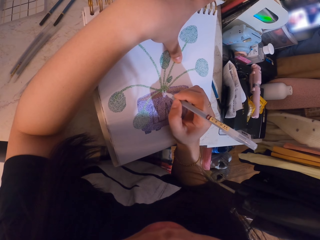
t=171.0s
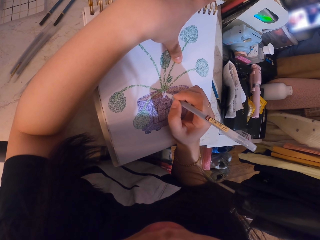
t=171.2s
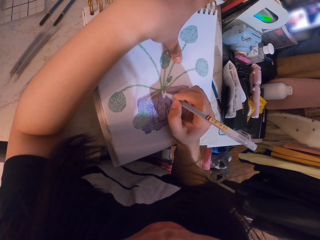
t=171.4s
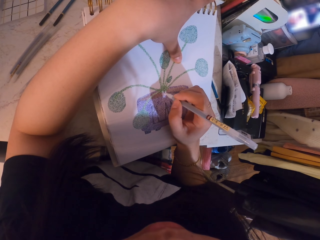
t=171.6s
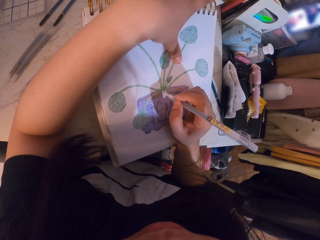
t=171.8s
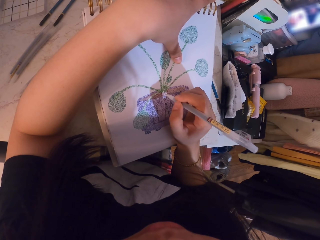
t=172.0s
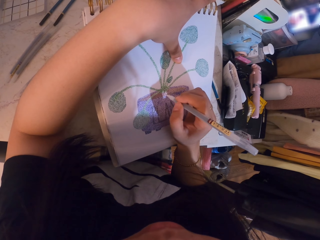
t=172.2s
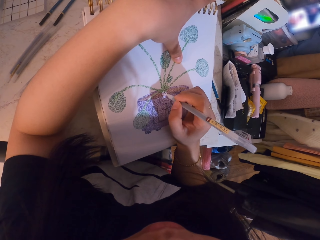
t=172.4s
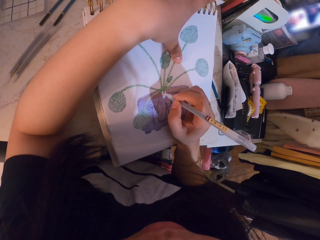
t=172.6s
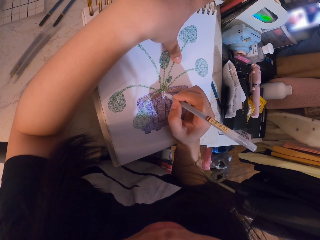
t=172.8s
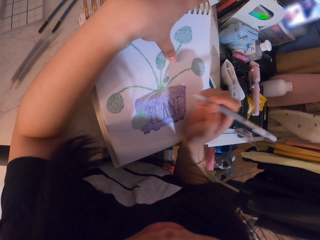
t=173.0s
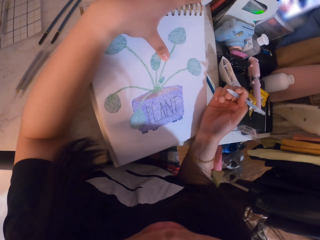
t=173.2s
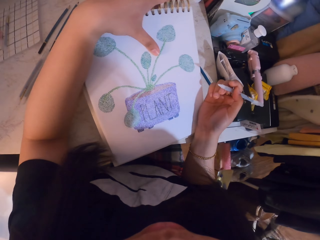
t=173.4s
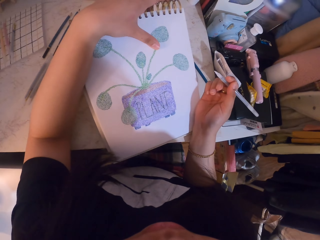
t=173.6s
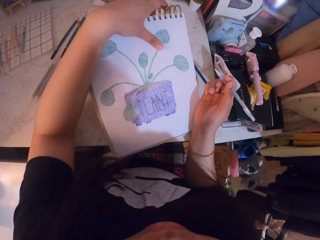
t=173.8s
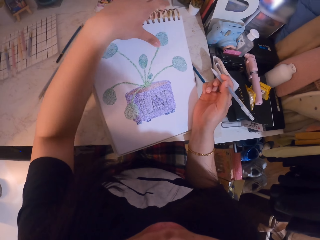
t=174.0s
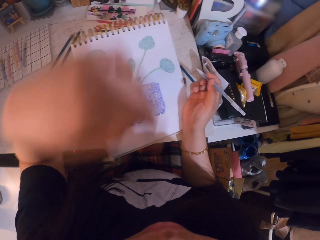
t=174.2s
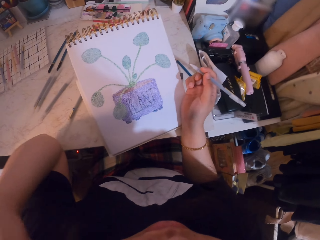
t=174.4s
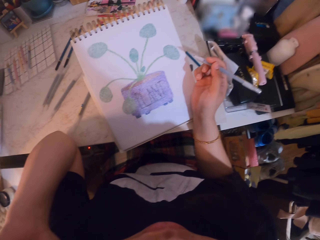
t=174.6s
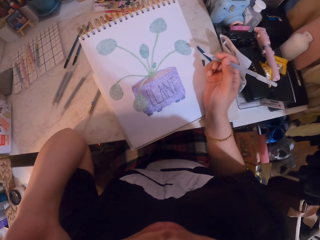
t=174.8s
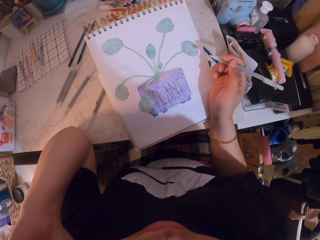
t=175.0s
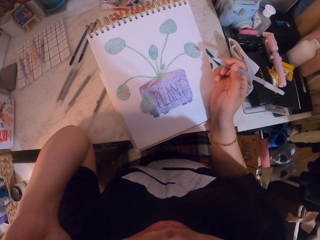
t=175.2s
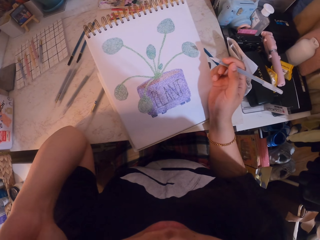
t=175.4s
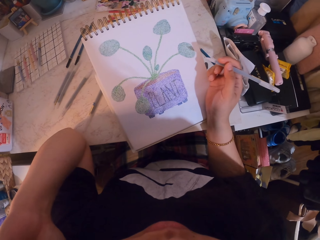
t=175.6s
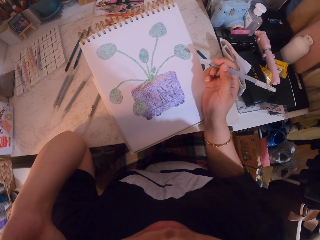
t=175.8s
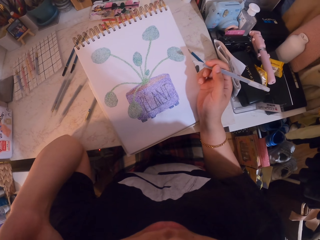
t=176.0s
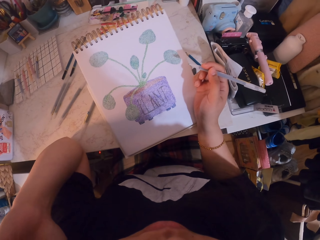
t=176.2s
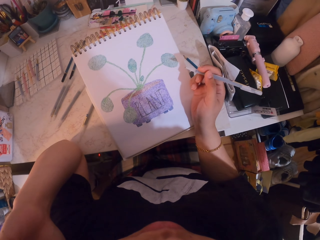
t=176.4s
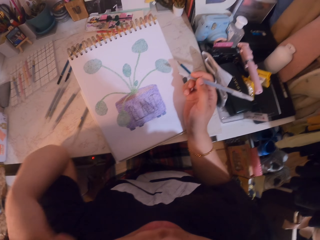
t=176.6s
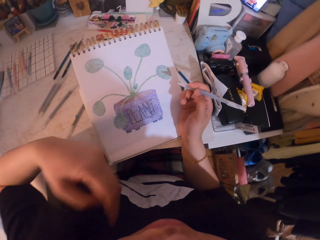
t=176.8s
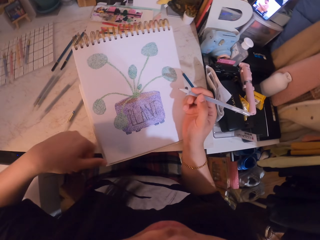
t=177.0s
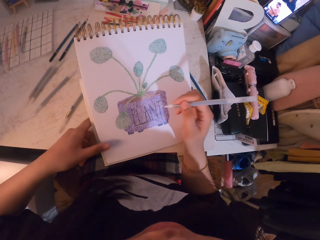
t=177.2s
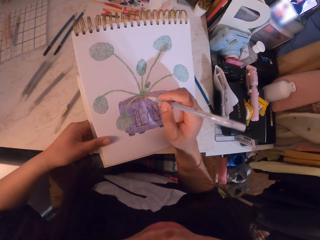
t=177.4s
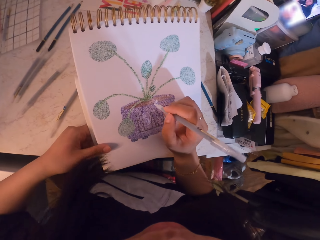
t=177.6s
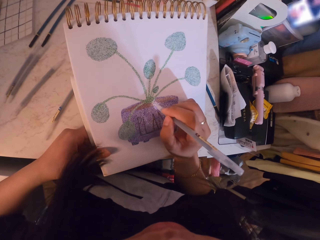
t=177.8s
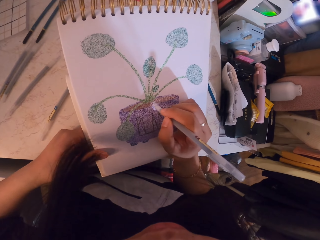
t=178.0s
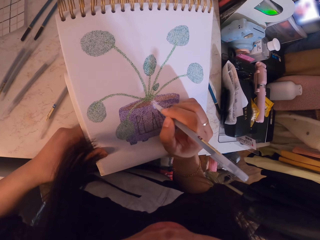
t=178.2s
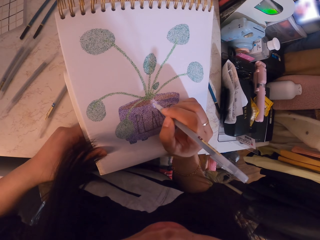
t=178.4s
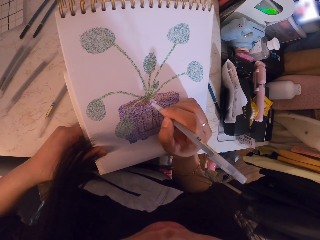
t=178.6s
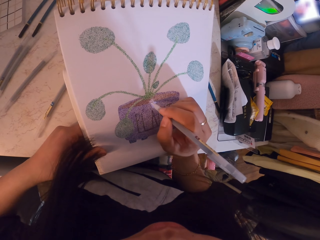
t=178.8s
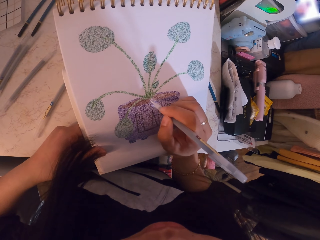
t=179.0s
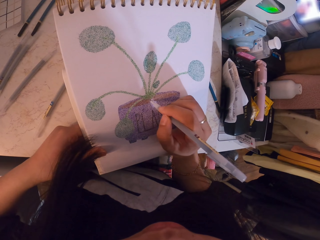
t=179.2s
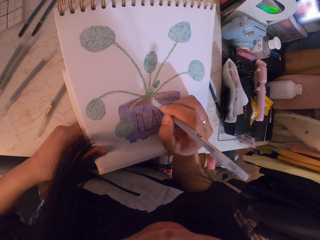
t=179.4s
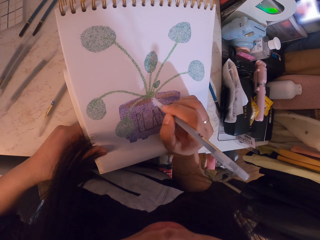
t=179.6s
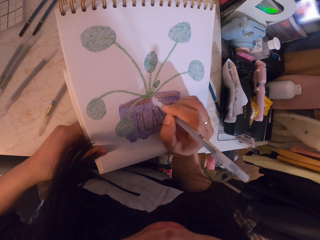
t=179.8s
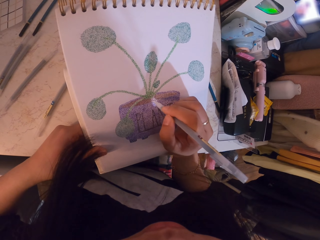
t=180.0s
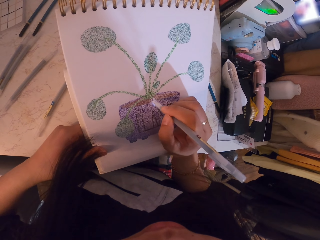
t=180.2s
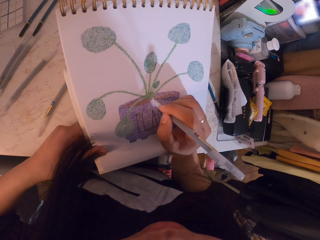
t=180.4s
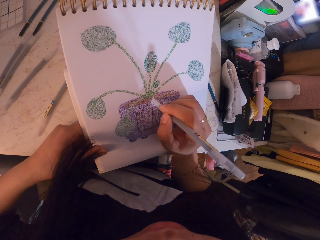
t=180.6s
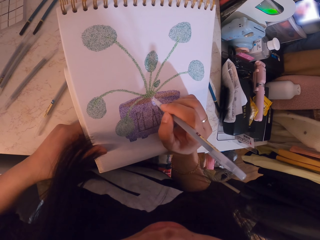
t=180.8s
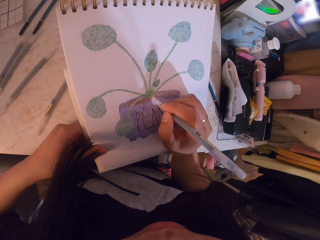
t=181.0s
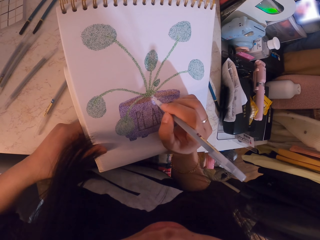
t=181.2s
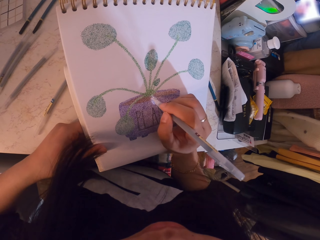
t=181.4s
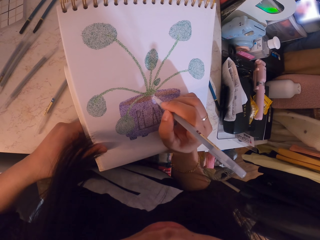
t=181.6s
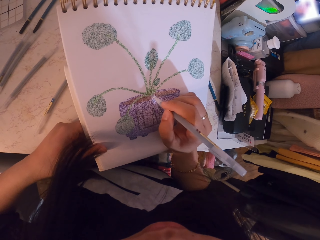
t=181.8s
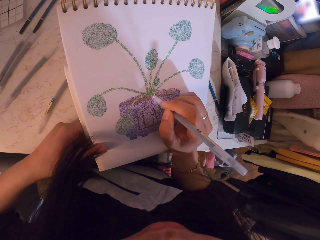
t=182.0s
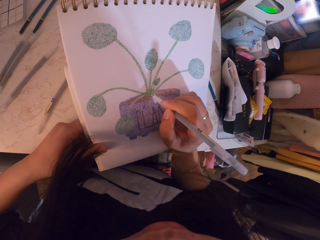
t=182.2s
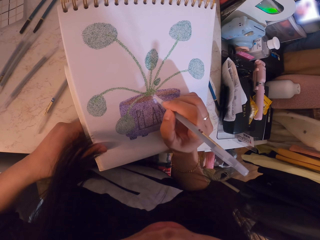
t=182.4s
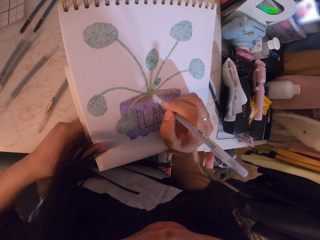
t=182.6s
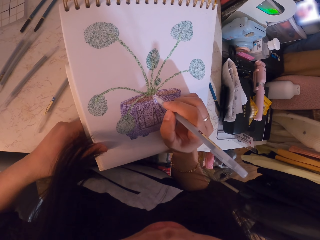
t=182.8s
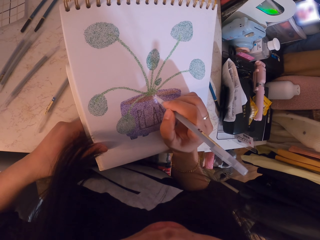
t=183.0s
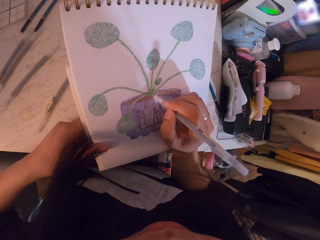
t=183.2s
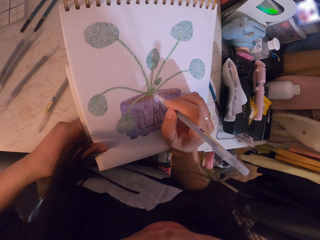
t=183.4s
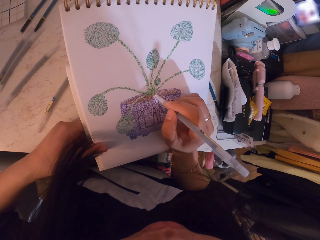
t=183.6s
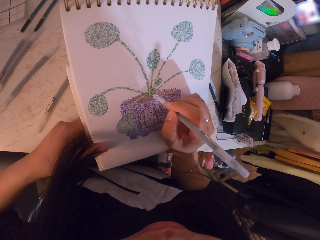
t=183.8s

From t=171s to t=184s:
The camera wearer stares at the sketch. They touch part of the body. They wipe the face. They paint the sketch with the pen.

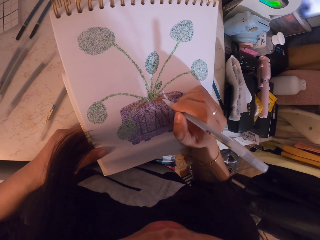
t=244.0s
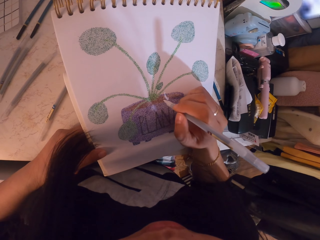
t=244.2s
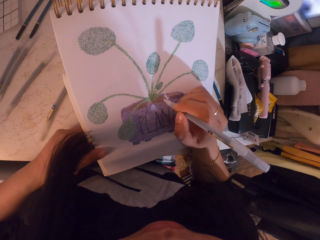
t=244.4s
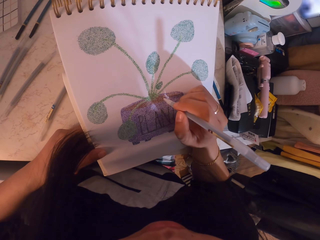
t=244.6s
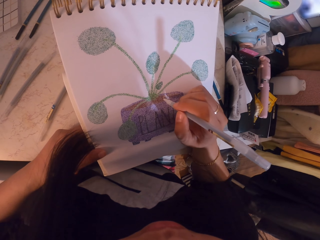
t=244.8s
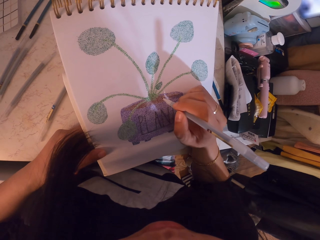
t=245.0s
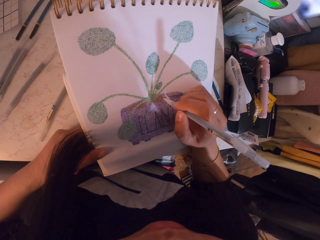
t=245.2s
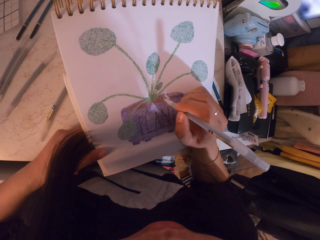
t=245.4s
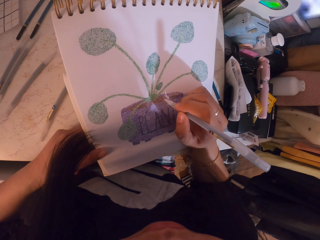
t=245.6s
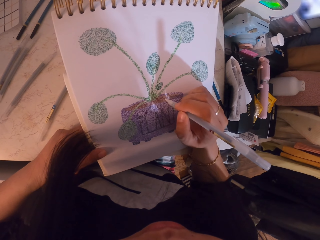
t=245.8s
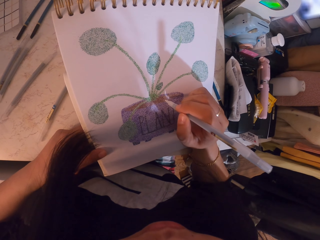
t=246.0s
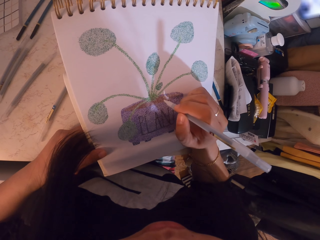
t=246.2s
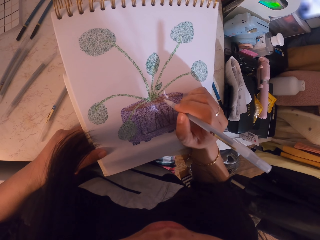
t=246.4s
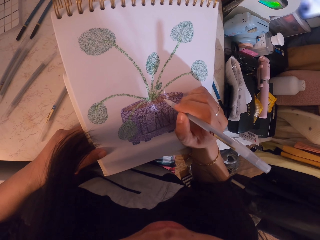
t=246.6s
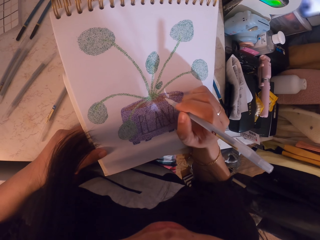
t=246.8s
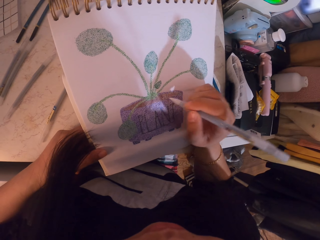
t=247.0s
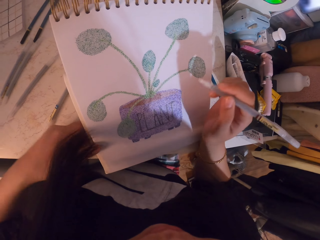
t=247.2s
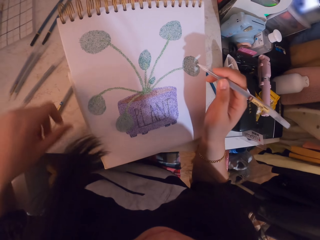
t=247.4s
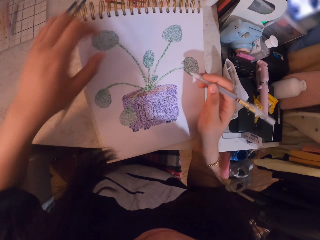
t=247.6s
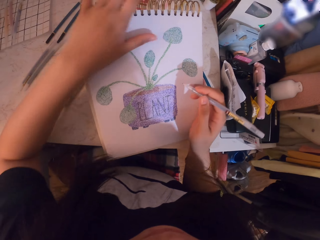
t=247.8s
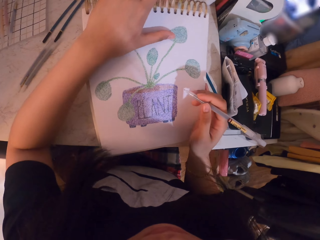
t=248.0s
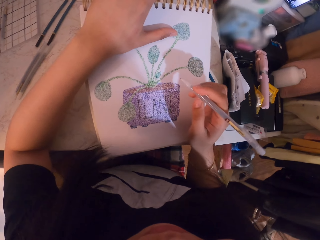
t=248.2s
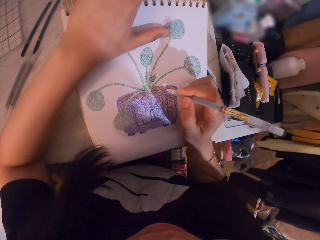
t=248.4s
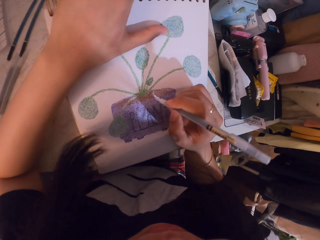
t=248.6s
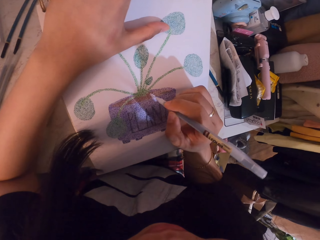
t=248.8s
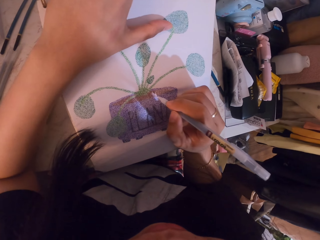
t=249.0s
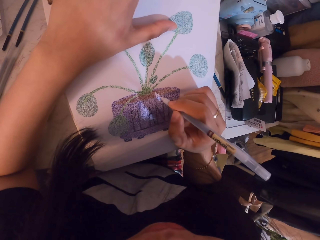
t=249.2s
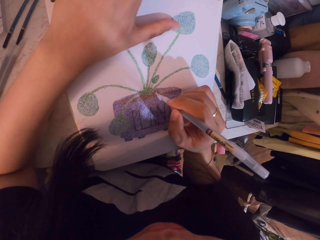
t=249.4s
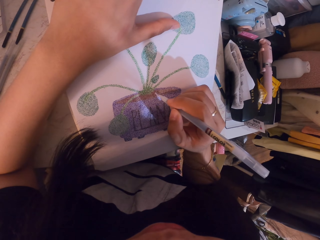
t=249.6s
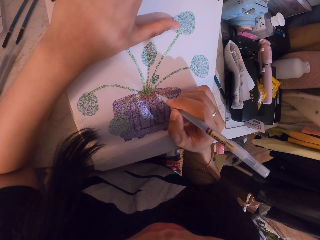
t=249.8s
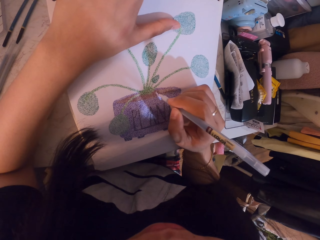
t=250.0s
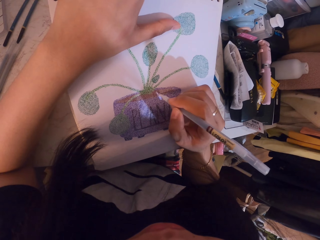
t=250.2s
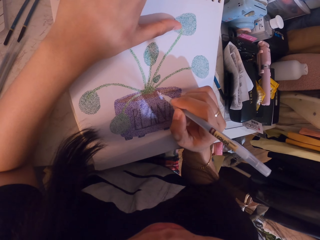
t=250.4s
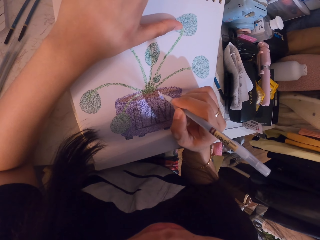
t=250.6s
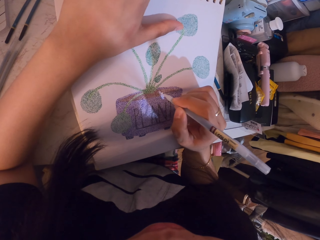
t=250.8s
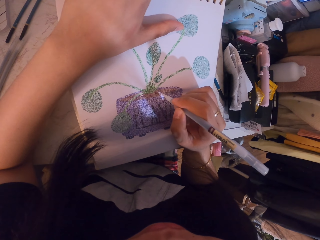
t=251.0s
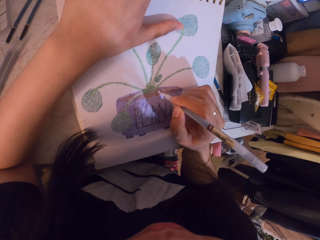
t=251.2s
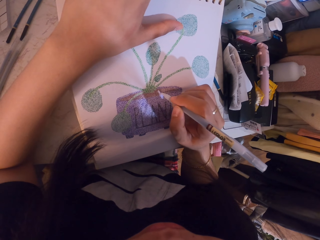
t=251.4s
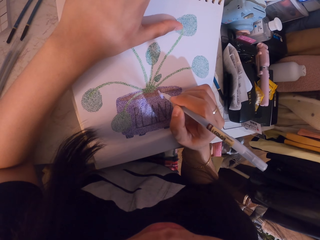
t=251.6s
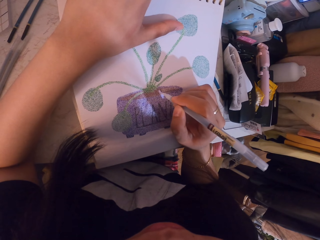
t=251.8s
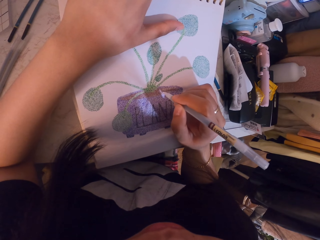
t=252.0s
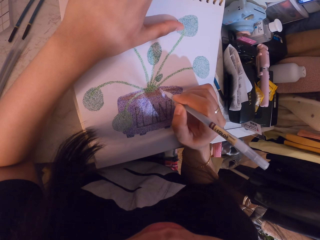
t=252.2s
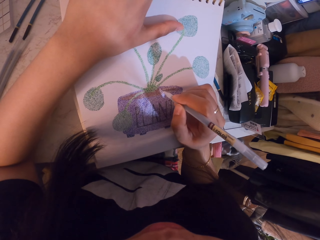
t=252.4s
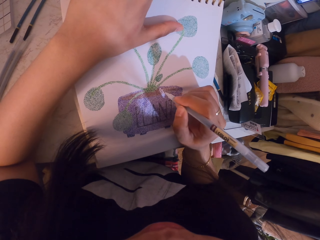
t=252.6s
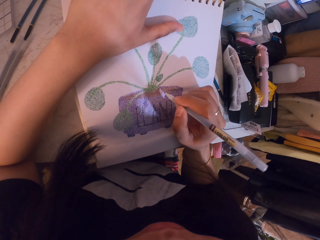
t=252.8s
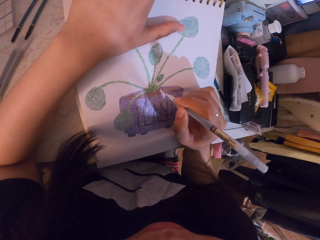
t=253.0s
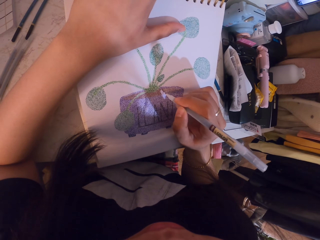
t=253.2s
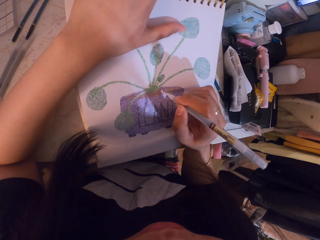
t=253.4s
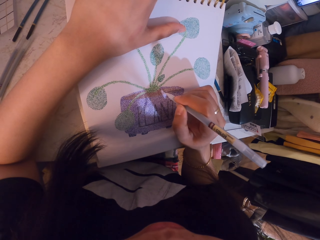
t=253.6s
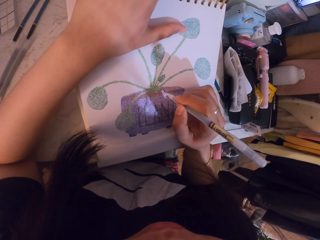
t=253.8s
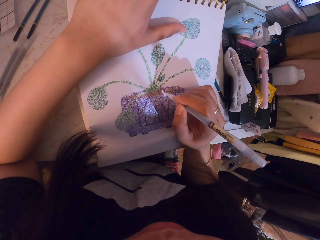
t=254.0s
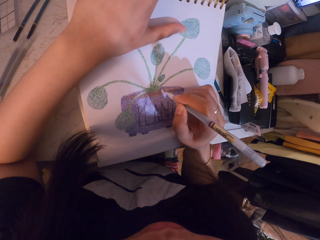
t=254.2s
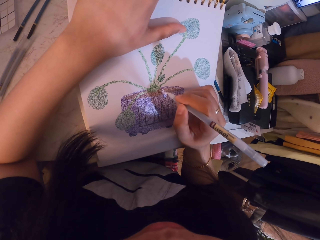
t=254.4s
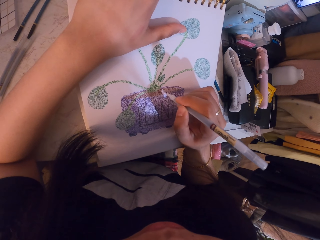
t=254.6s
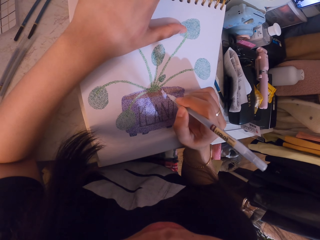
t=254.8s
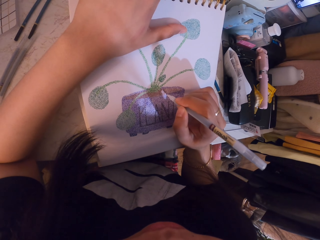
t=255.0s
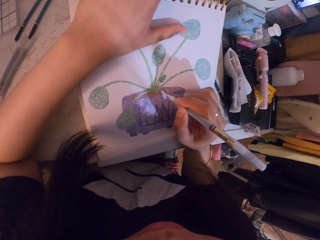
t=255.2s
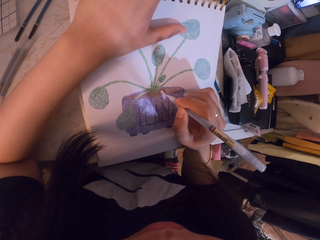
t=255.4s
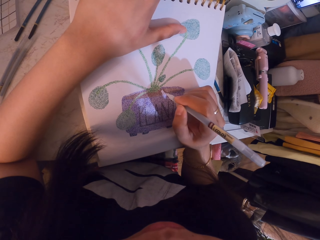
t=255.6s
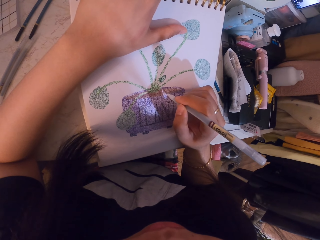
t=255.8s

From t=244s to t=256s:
The camera wearer moves her hand. She holds the book. She paints the sketch with the pen.
